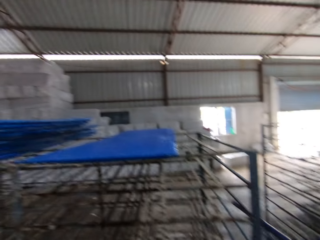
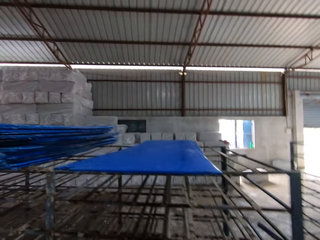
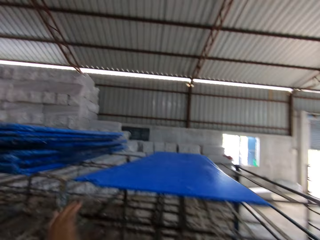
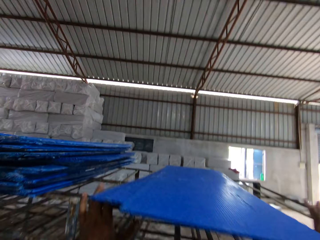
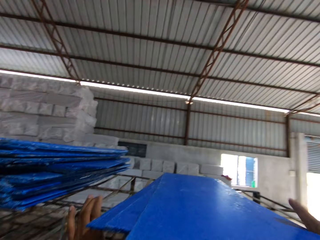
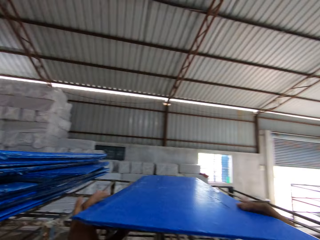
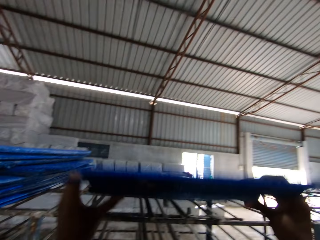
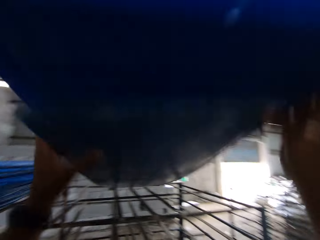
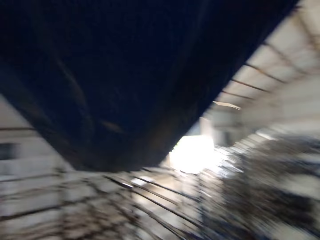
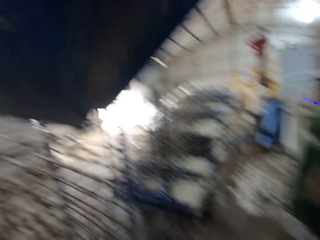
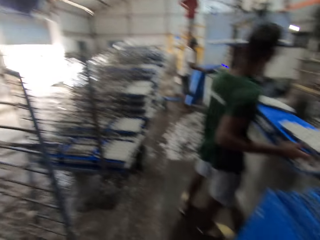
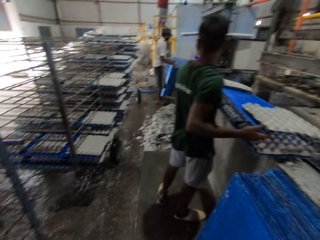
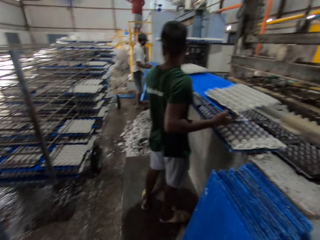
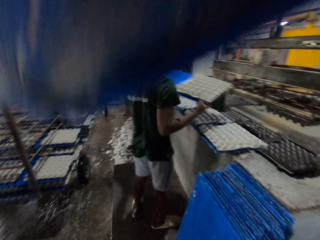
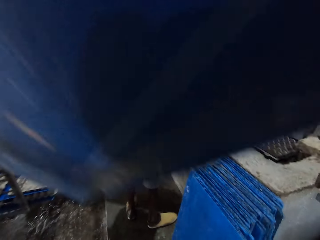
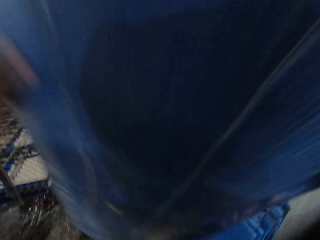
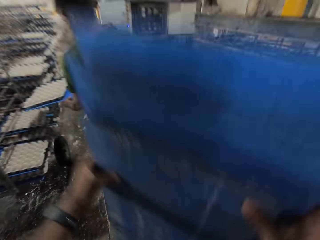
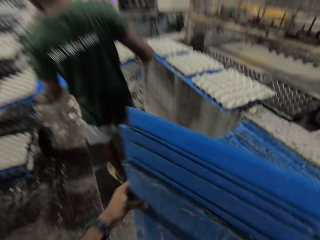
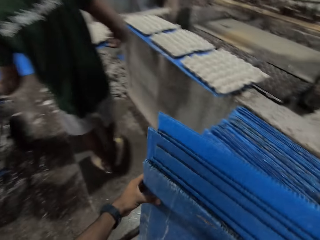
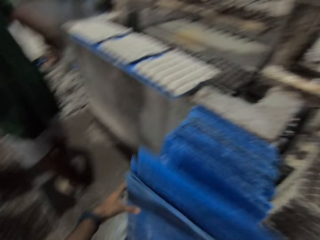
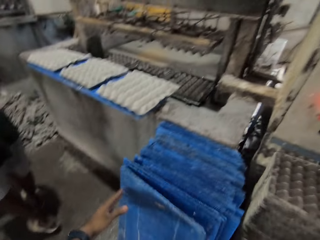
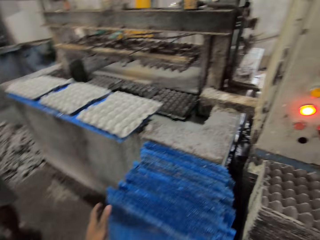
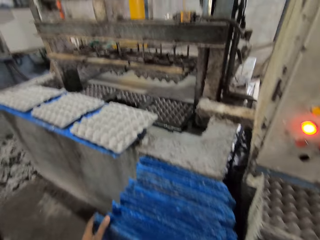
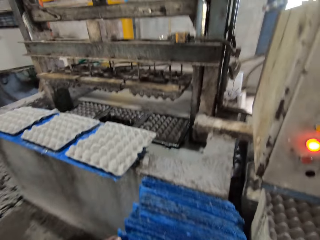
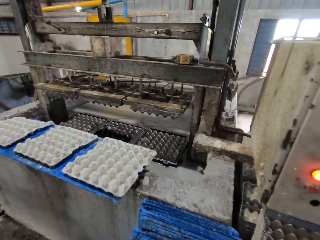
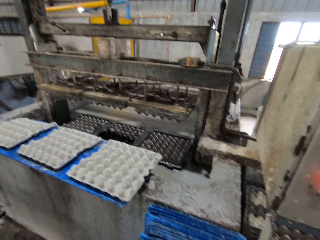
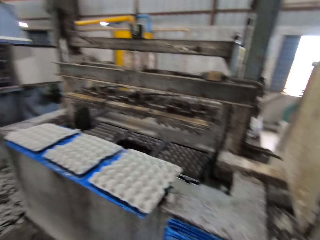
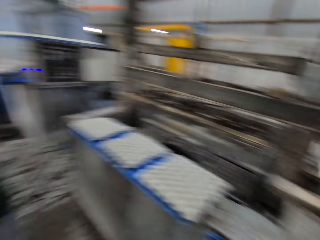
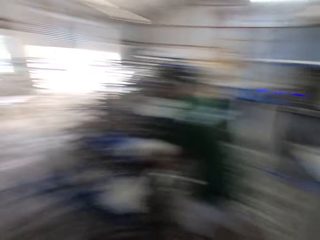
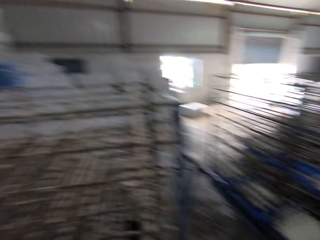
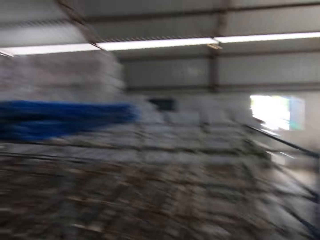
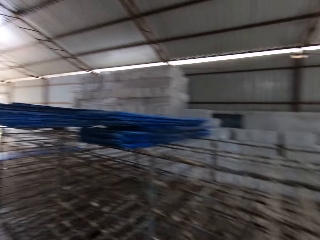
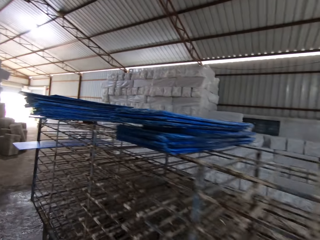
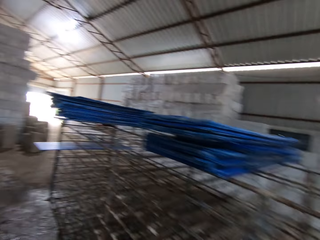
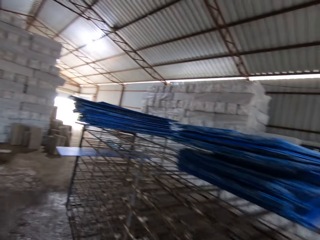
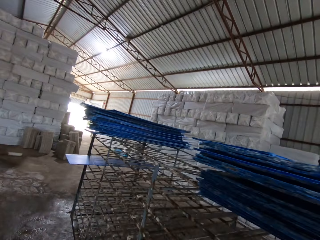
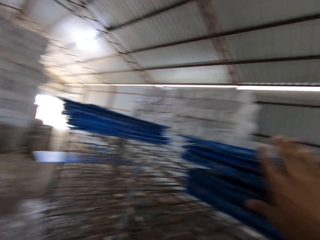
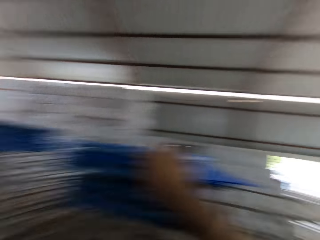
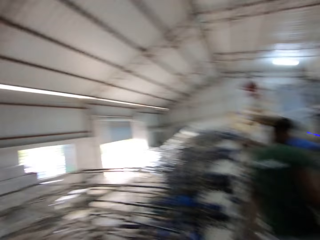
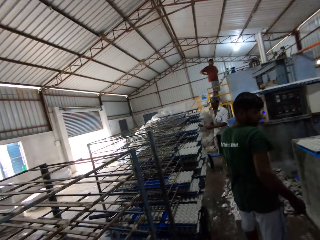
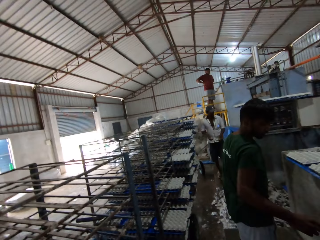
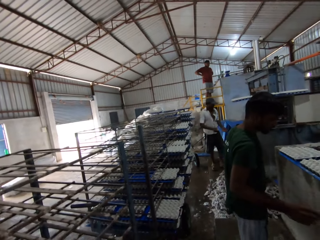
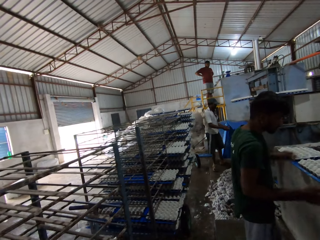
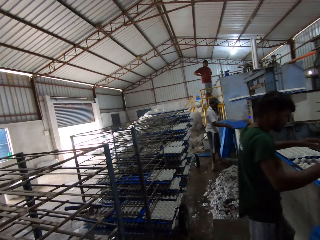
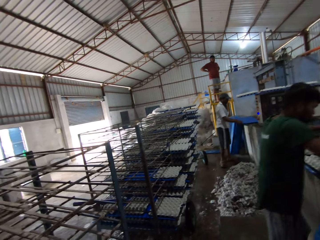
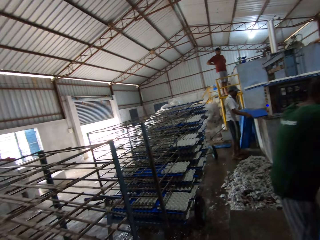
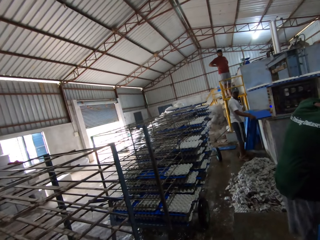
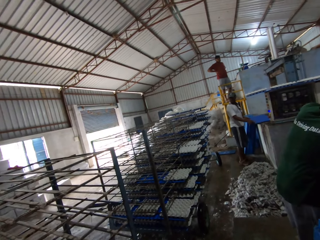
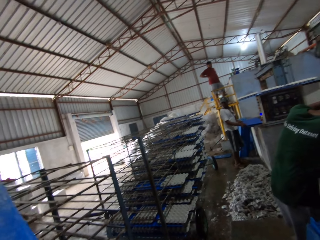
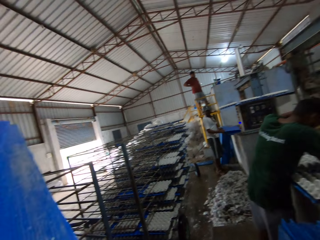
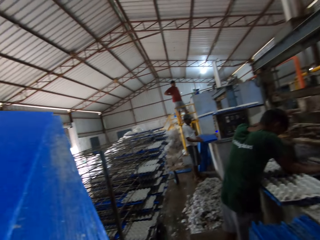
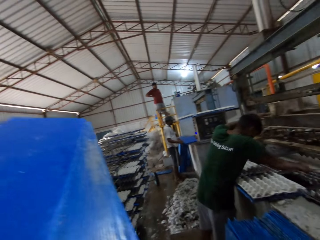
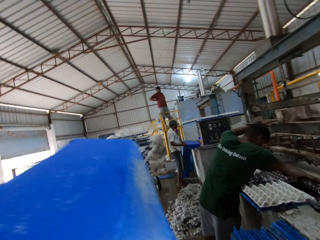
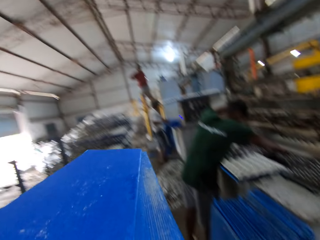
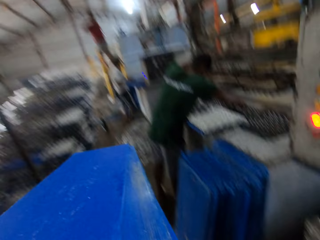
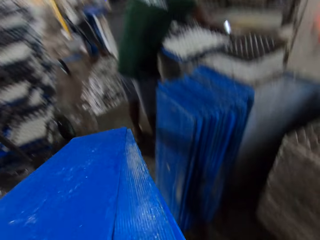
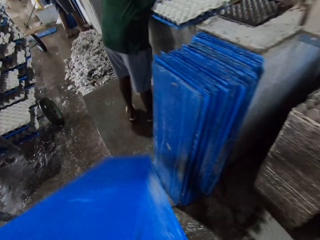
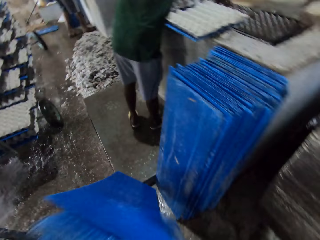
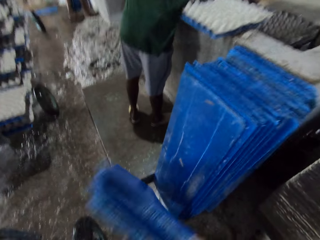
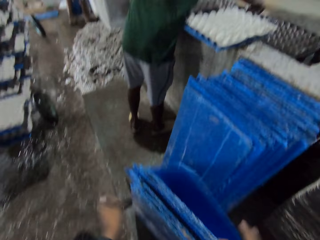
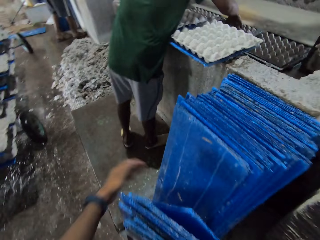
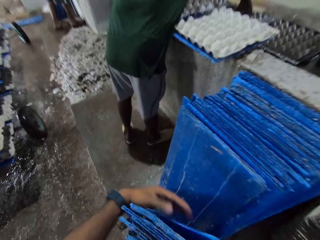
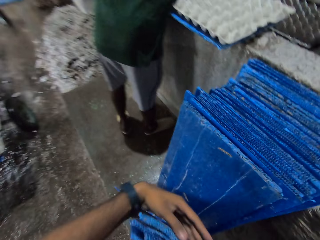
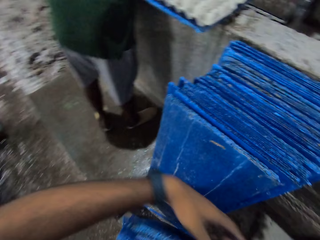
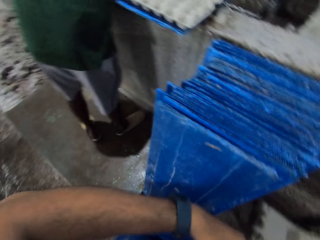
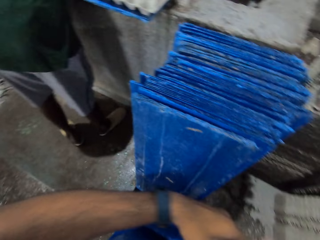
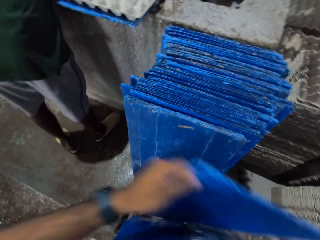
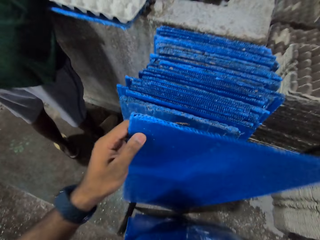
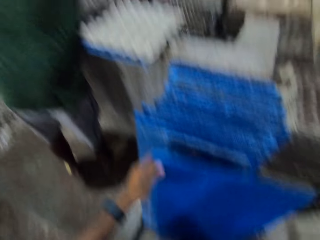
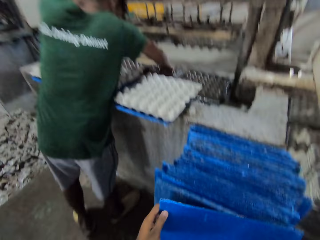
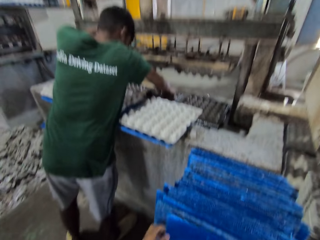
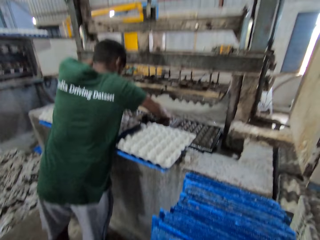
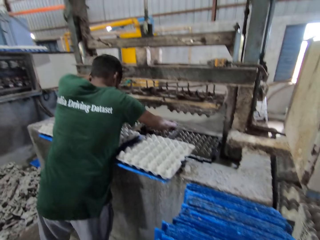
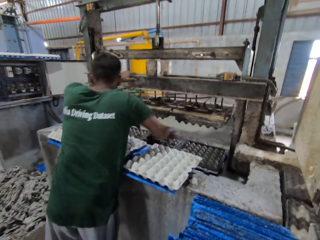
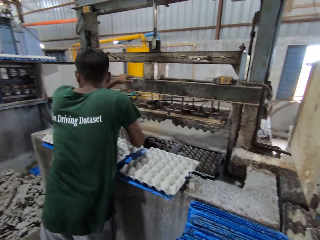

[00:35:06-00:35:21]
The camera wearer picks blue boards from the rack cart with both hands. He places the blue board in his hands on the ground. He picks the boards from the rack cart. He places the blue boards in his hands on the ground.

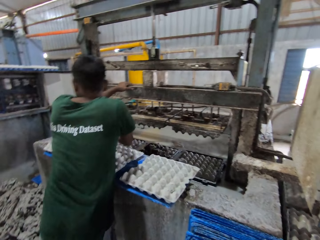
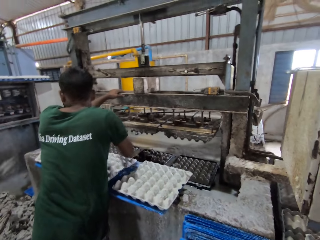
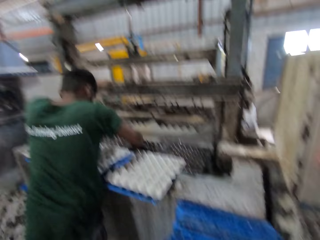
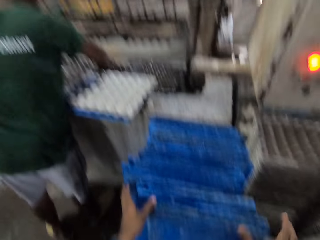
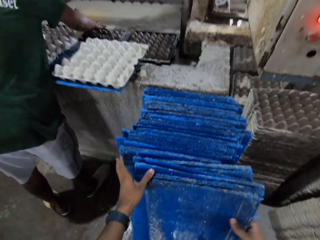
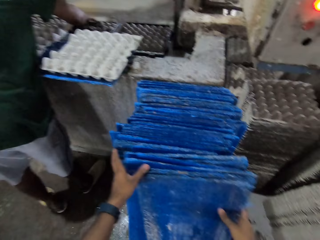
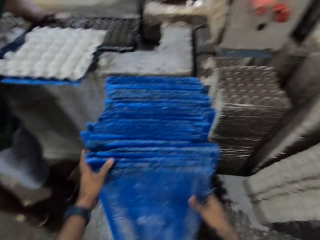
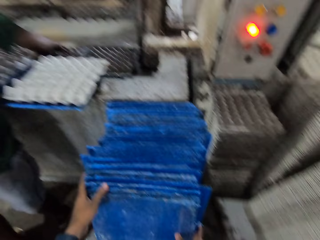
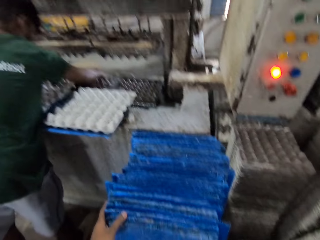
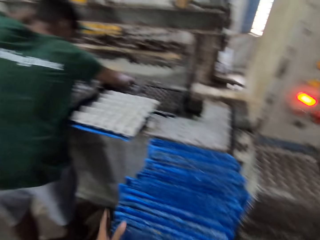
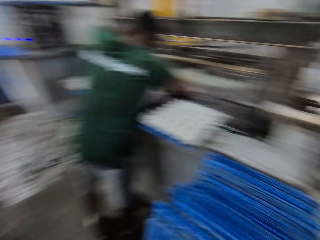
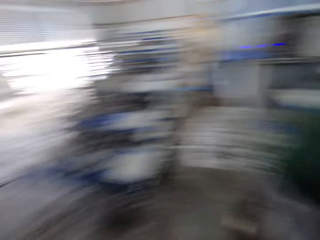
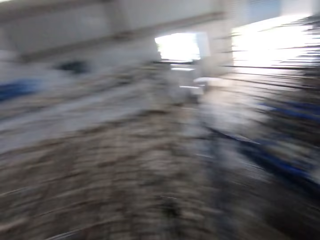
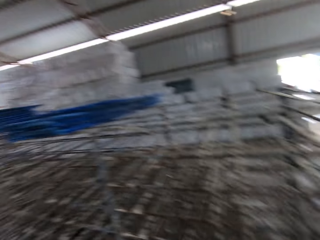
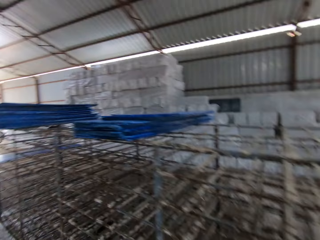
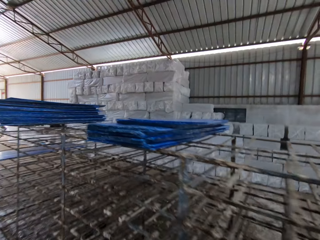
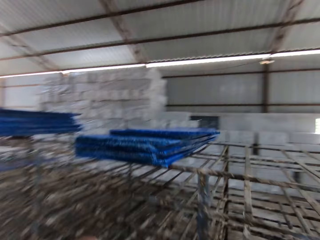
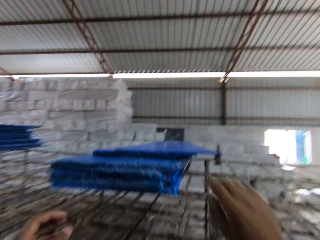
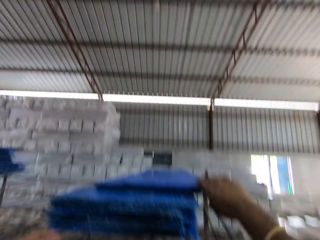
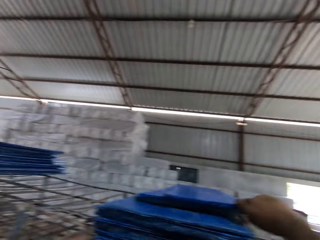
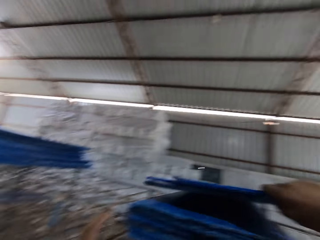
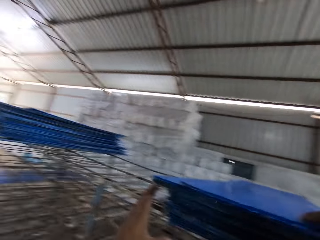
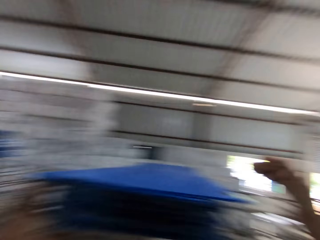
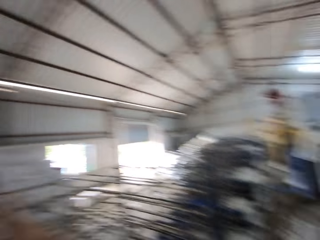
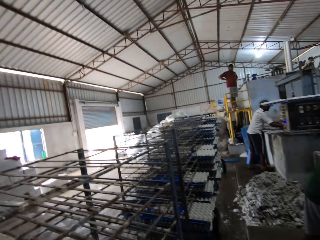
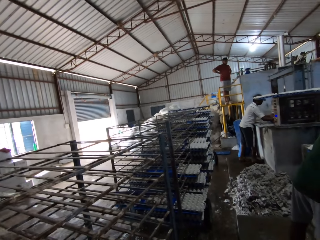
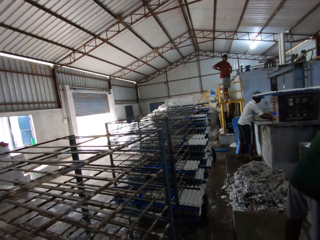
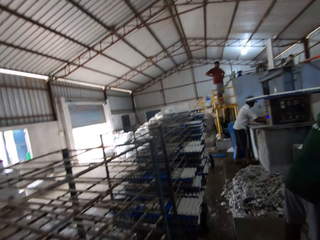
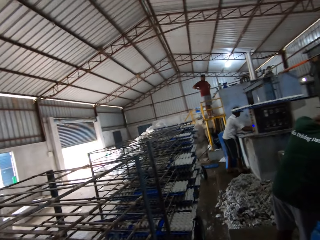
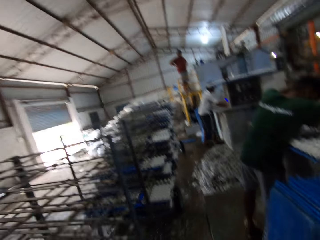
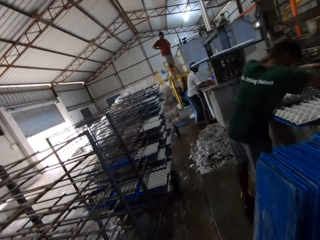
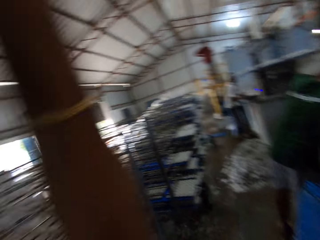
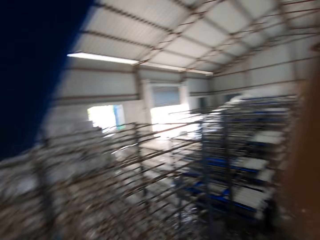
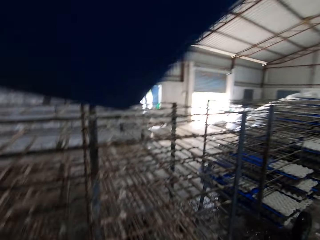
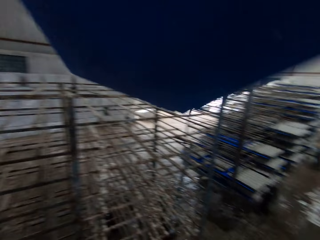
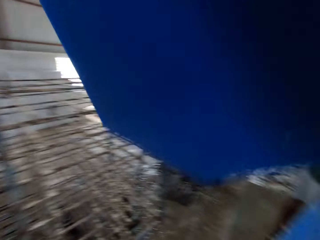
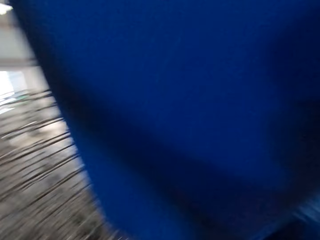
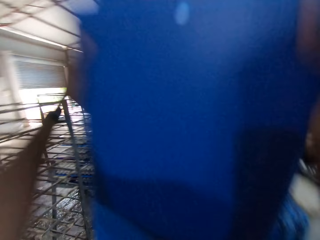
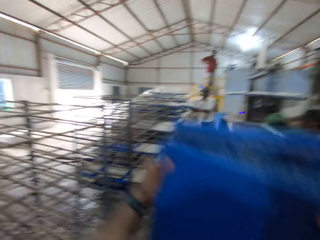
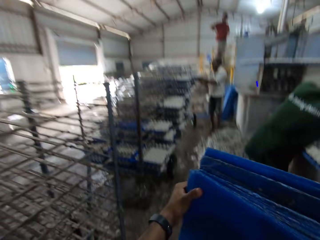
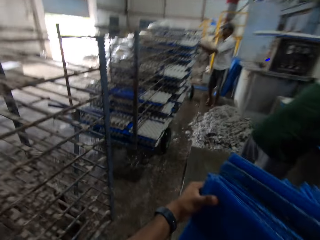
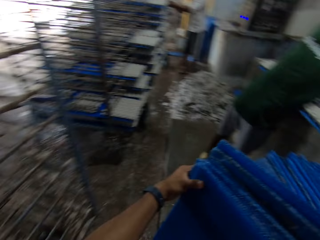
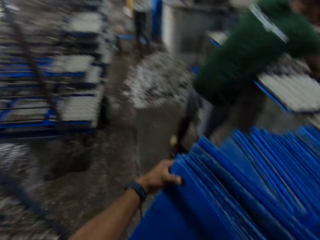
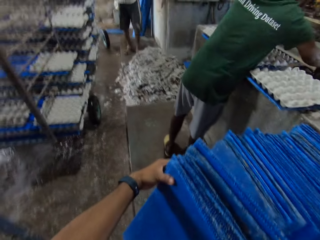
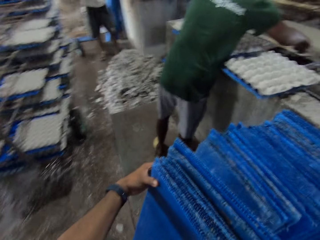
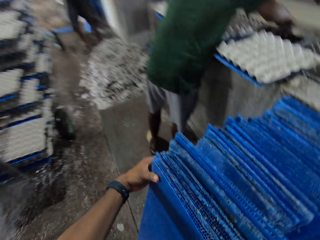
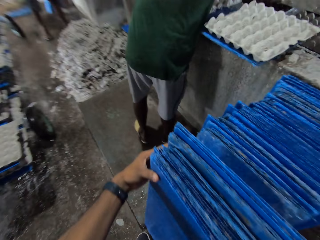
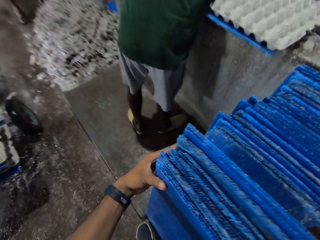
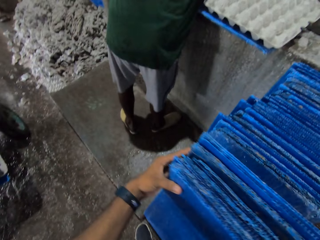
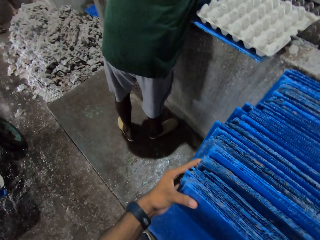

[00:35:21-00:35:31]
The man adjusts the egg machine with his right hand. The camera wearer picks blue boards from the rack cart with both hands. He places the blue boards in his hands on the ground.
